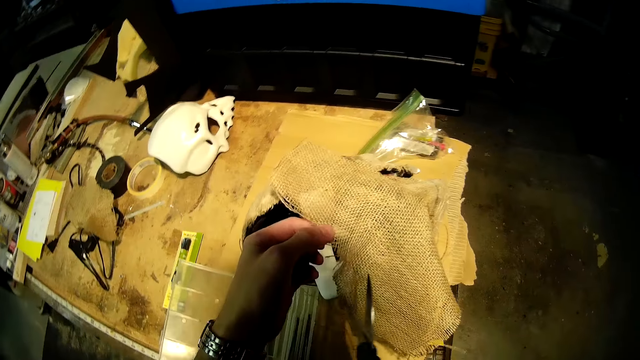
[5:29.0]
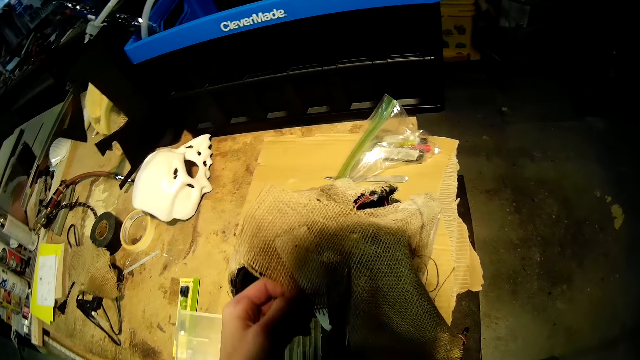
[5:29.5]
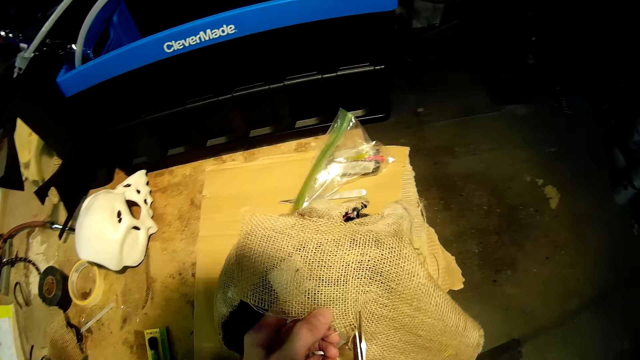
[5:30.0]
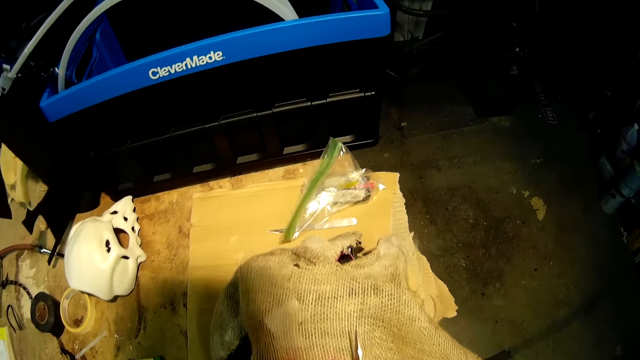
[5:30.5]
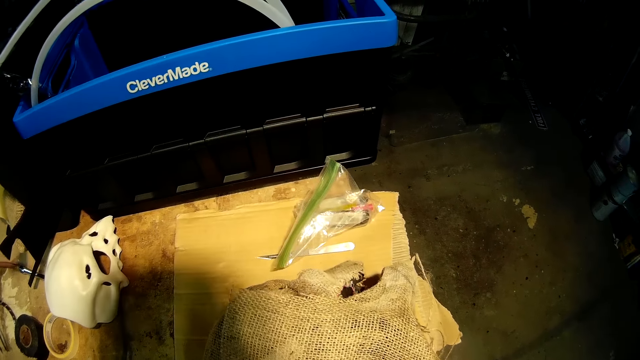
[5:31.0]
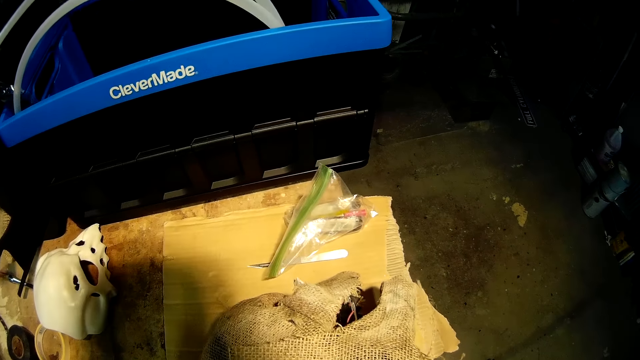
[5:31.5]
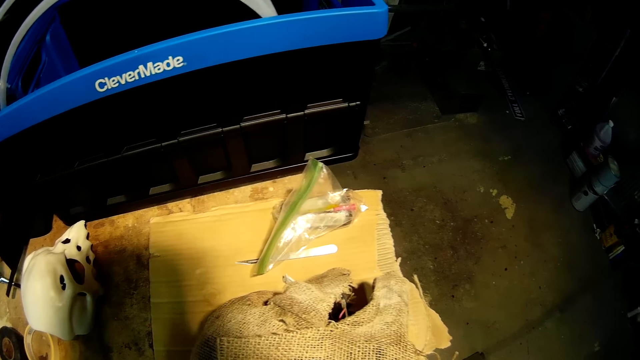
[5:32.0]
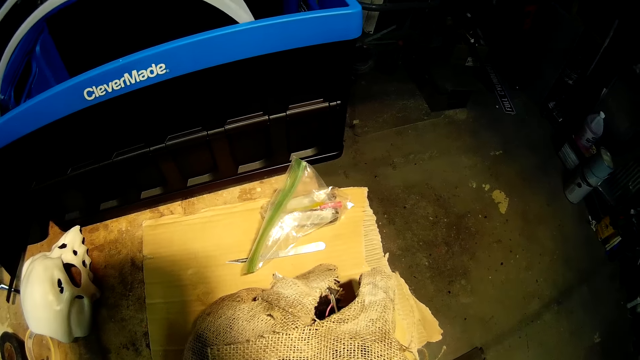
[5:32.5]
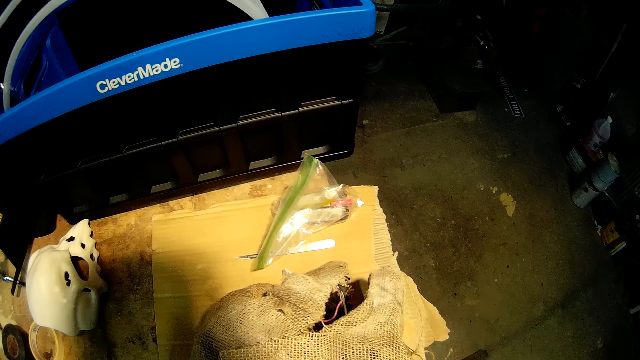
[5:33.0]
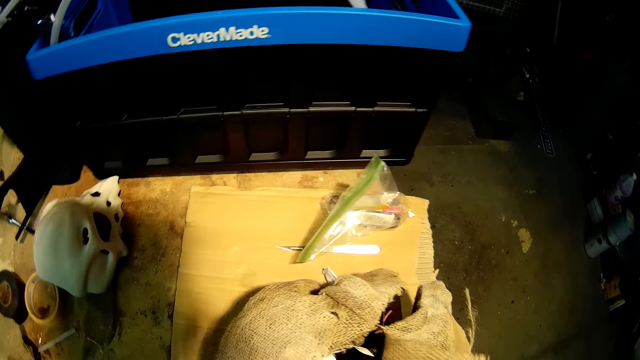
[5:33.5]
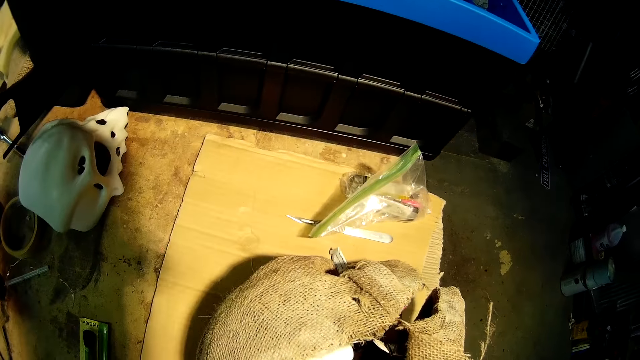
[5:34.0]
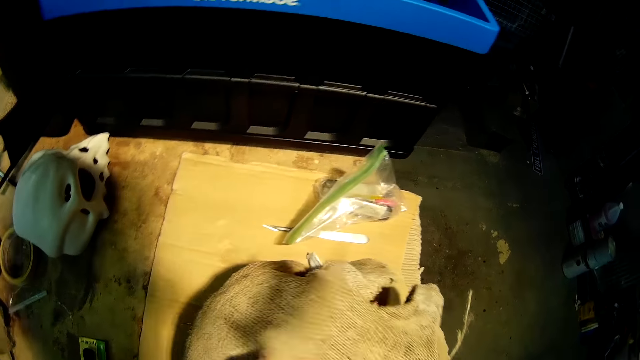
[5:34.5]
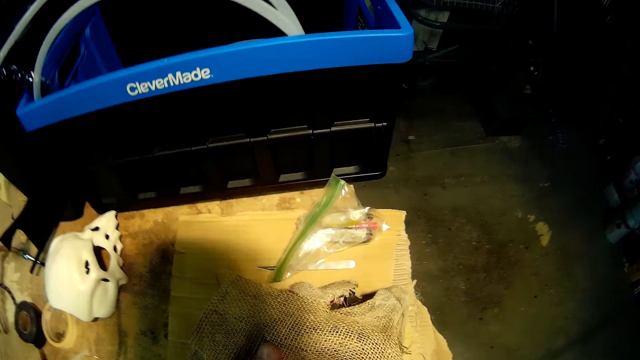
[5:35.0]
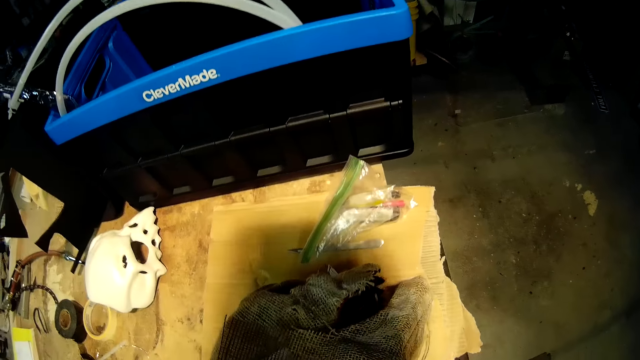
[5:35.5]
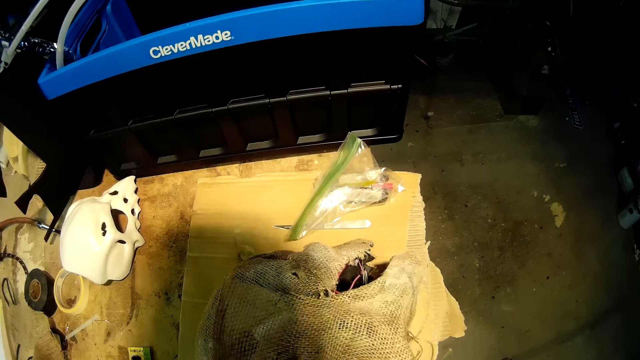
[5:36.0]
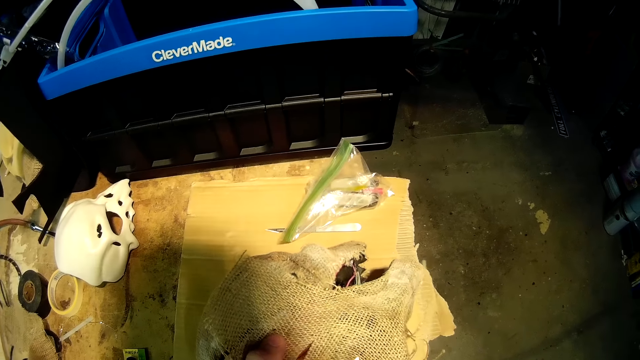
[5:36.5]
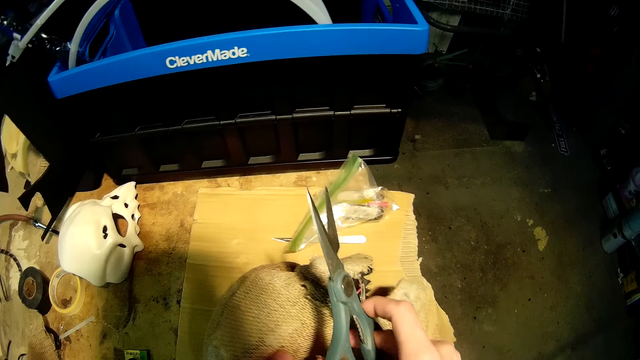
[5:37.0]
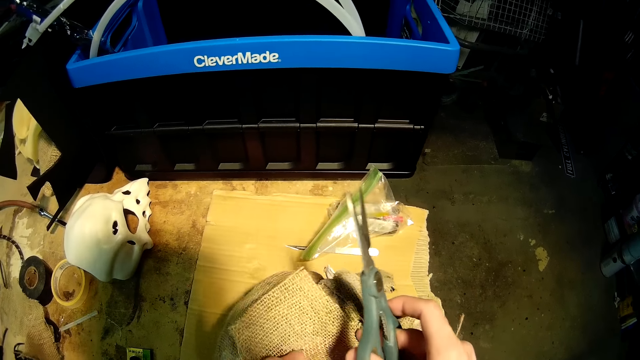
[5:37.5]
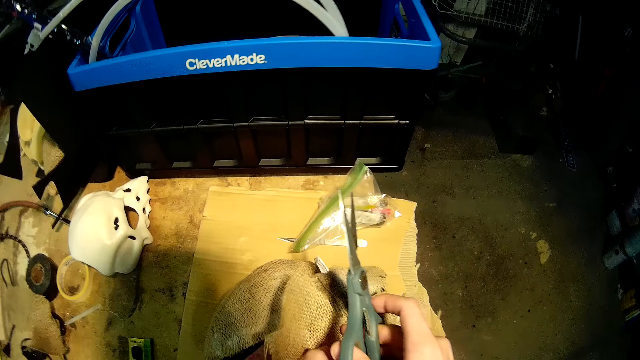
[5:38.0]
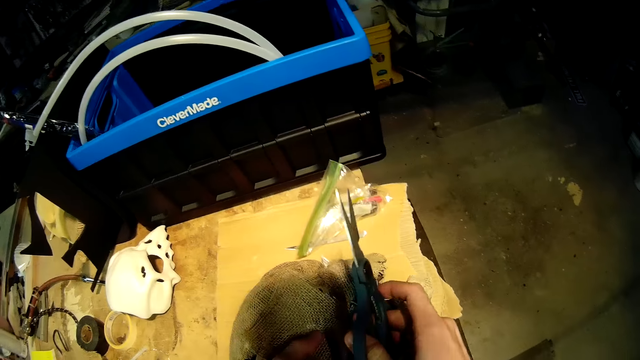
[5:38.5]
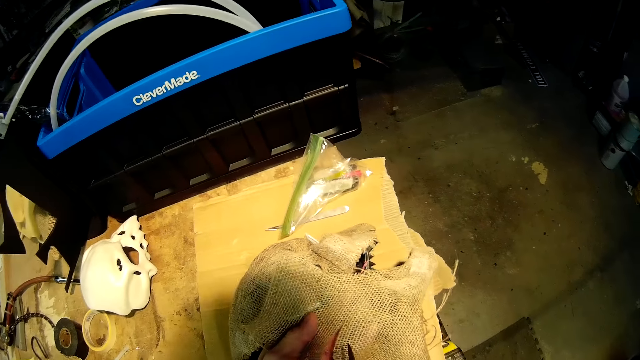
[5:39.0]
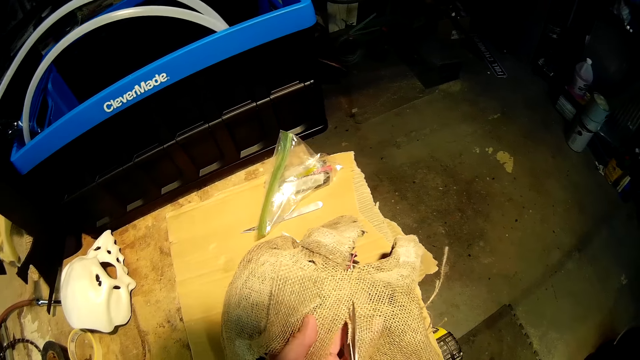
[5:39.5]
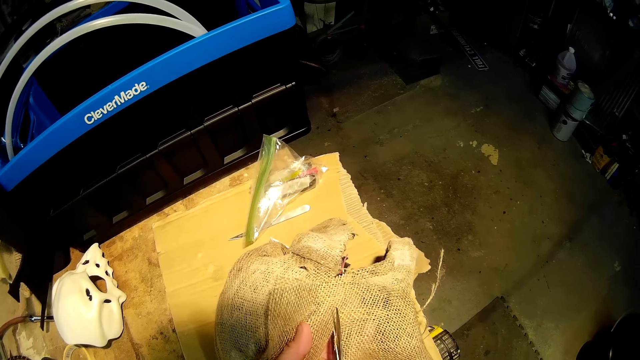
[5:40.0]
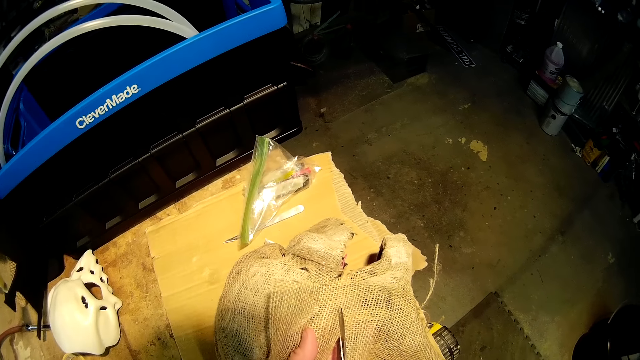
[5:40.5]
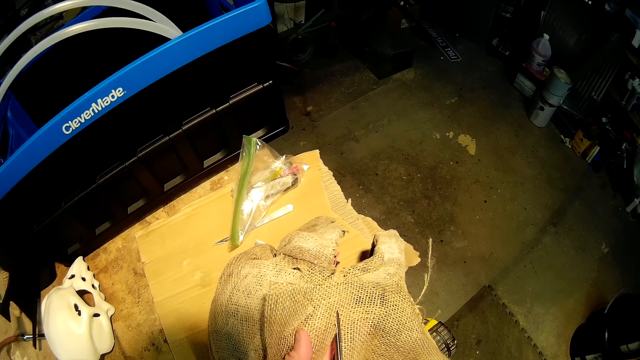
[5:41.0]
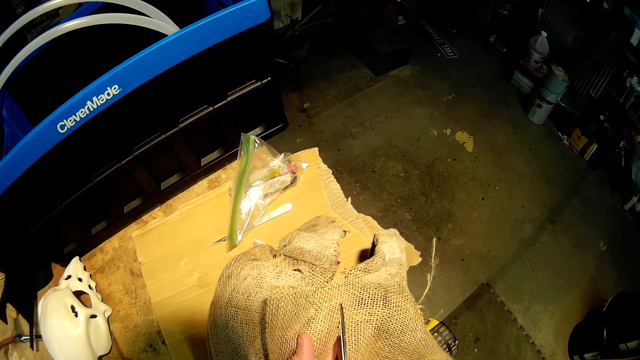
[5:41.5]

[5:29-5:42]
The camera wearer cuts the fabric of the helmet with the scissors in his right hand. He adjusts the fabric of the helmet on the work bench with both of his hands. He cuts the fabric of the helmet with the scissors in his right hand.

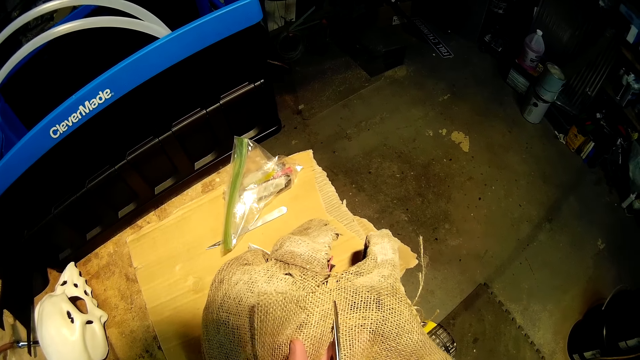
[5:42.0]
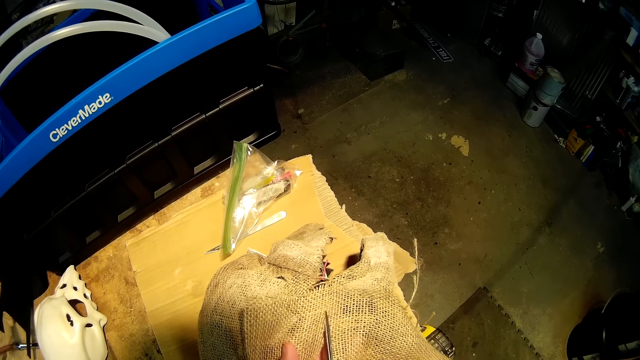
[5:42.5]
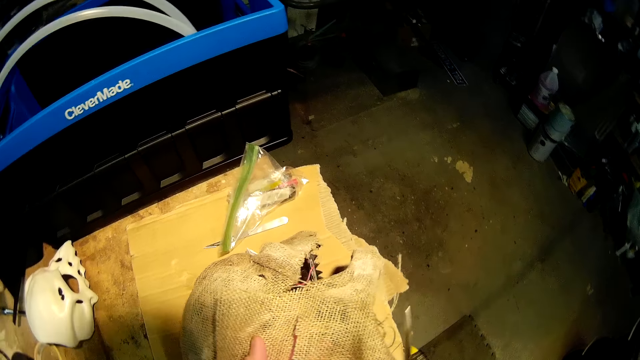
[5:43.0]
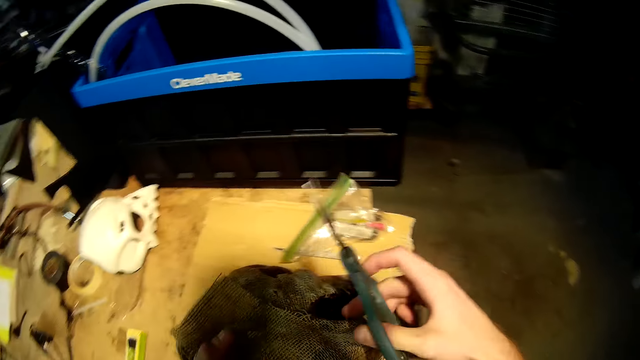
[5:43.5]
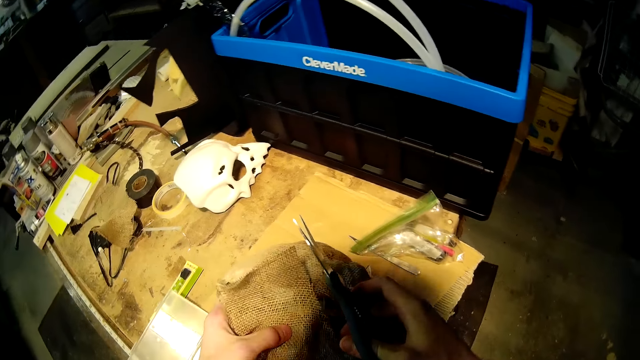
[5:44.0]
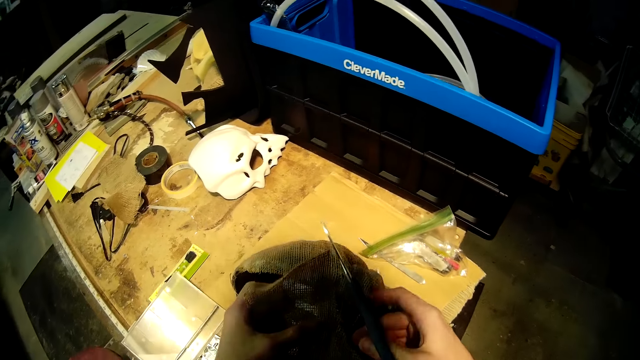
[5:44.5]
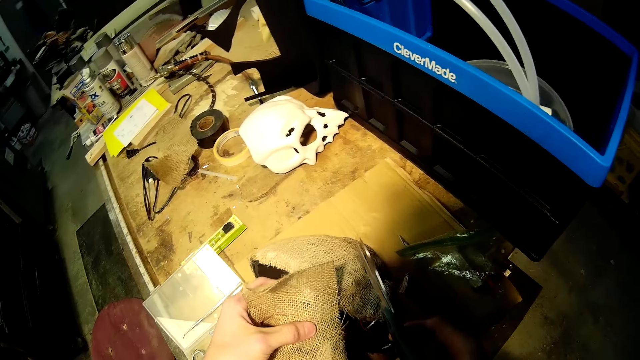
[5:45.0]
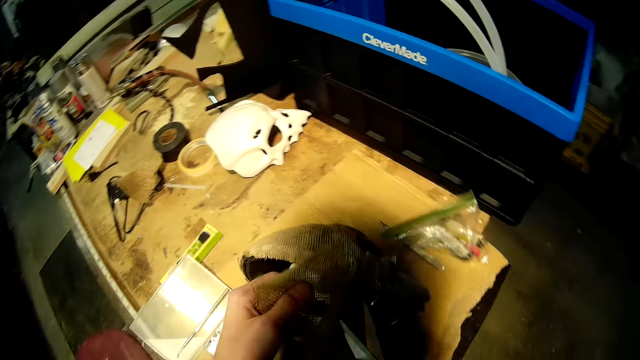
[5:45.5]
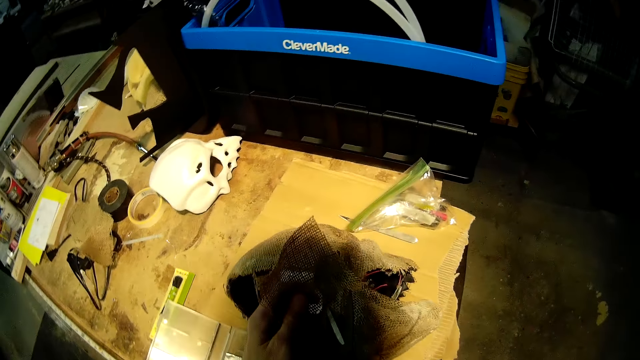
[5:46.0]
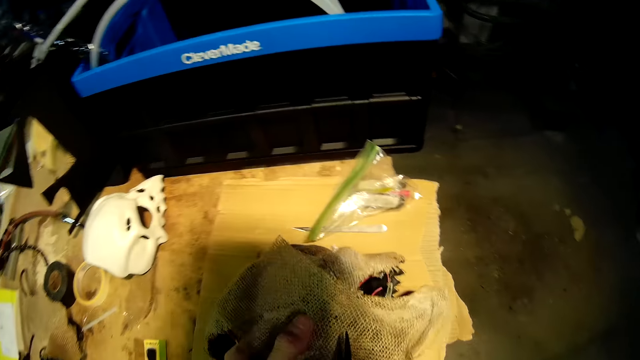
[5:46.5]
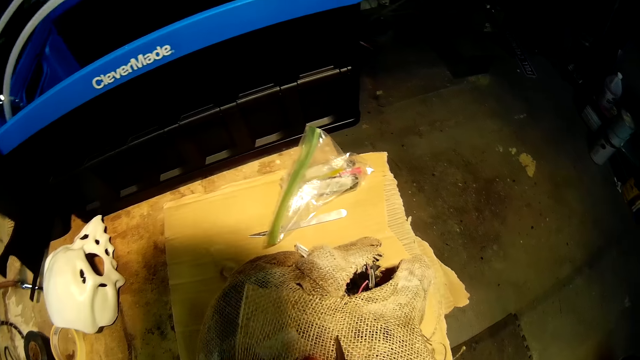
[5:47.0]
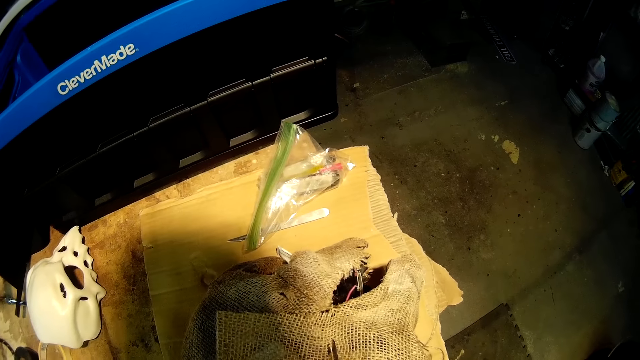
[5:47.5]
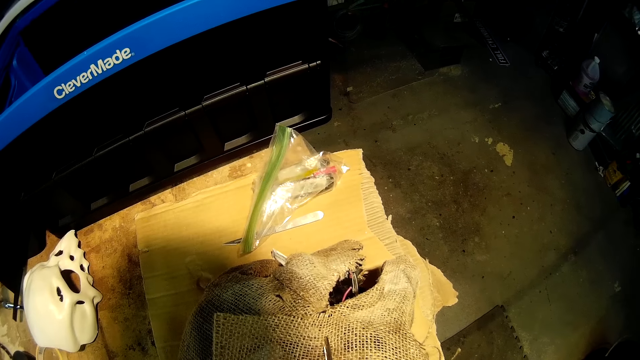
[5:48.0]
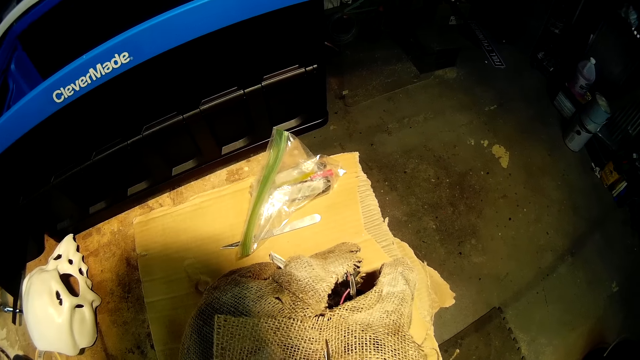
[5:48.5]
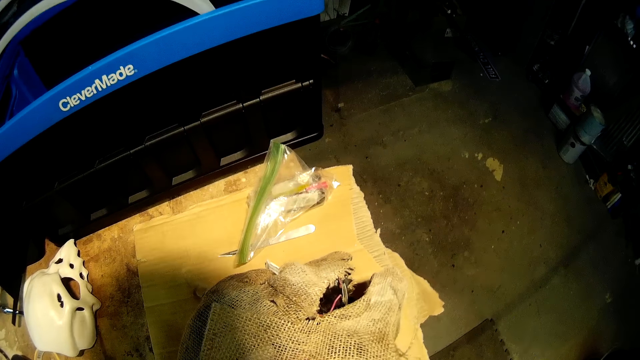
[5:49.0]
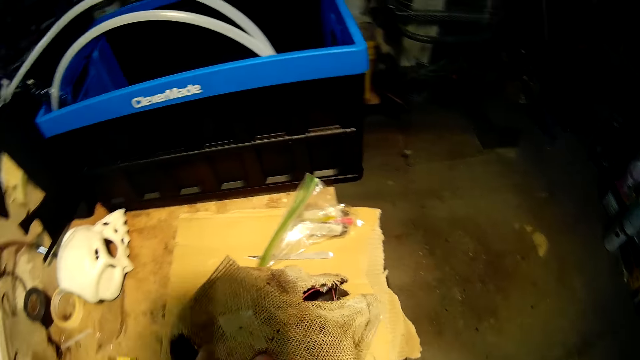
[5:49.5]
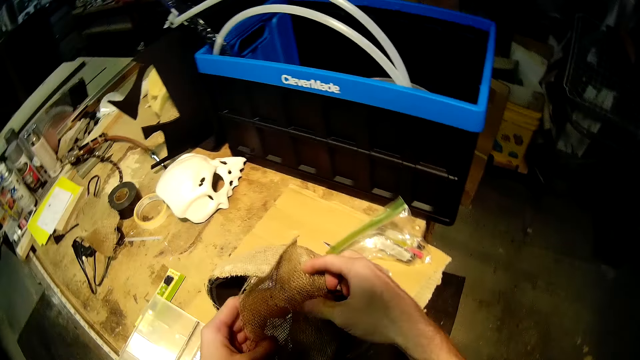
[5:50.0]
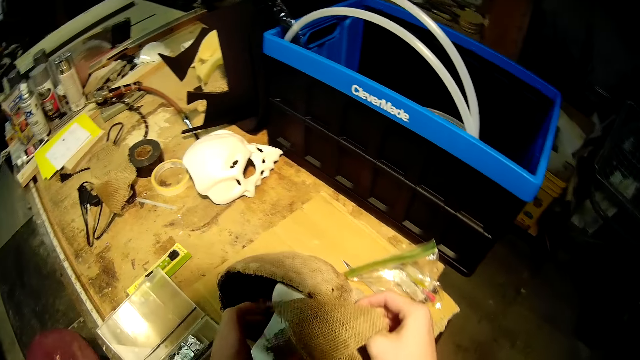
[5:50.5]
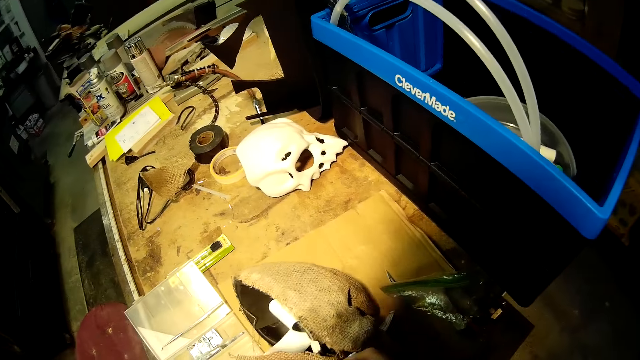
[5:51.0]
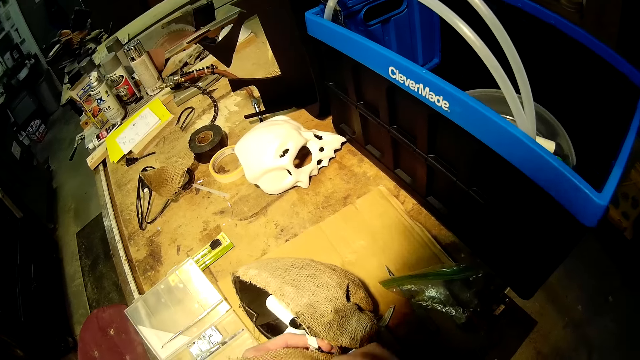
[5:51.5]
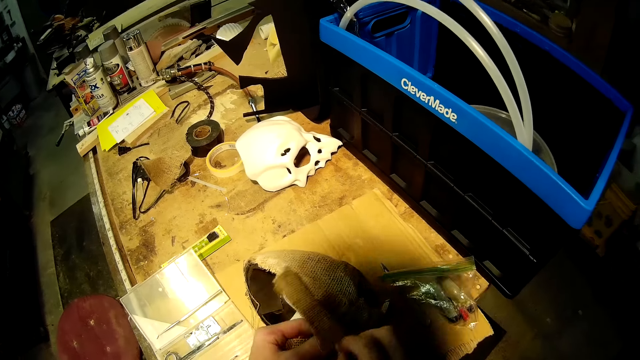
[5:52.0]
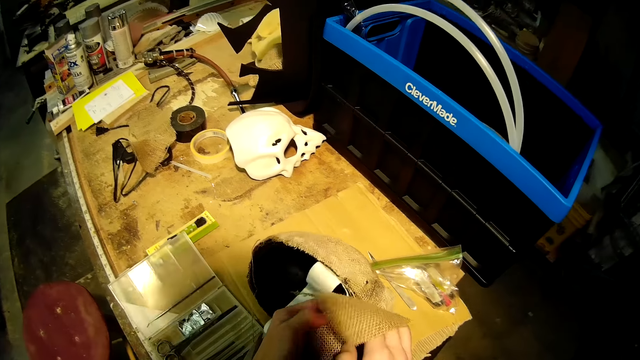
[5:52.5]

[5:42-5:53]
The camera wearer adjusts the fabric of the helmet on the work bench with both of his hands. He cuts the fabric of the helmet with the scissors in his right hand. He drops the scissors in a container with his right hand. He inserts the fabric in the helmet on the work bench with both of his hands. He fixes the skull cover with his hands.
